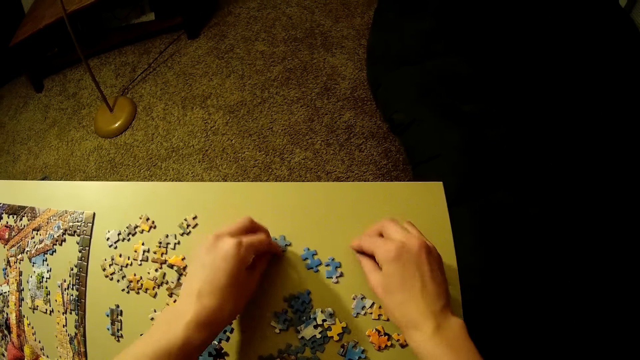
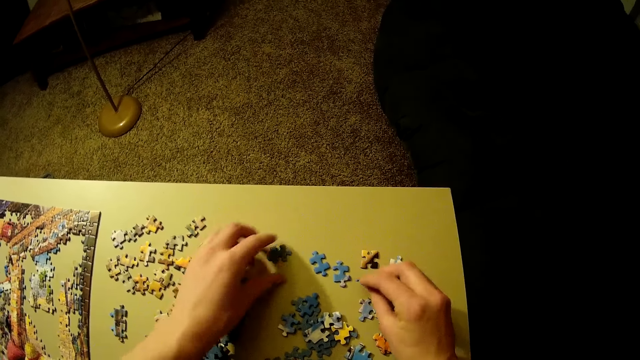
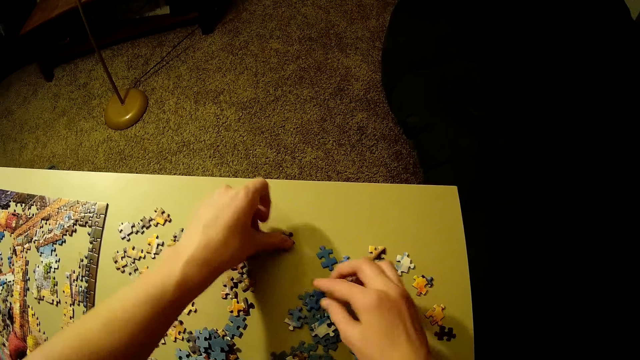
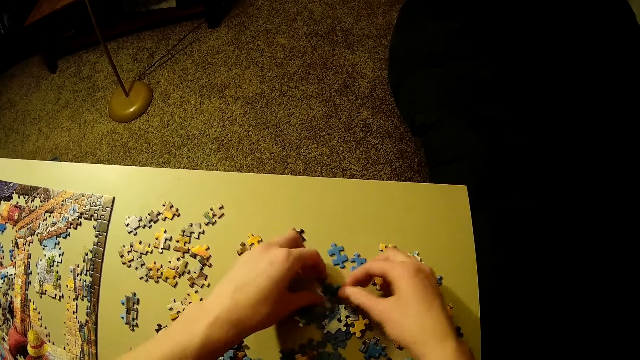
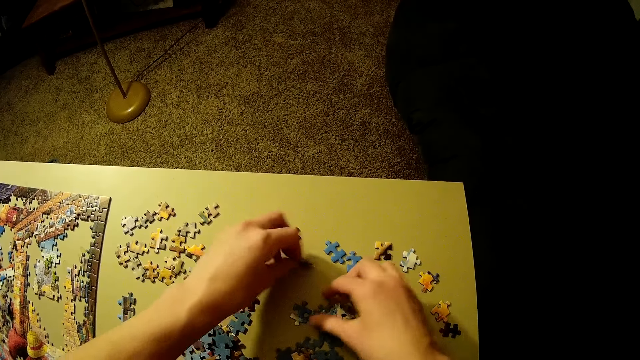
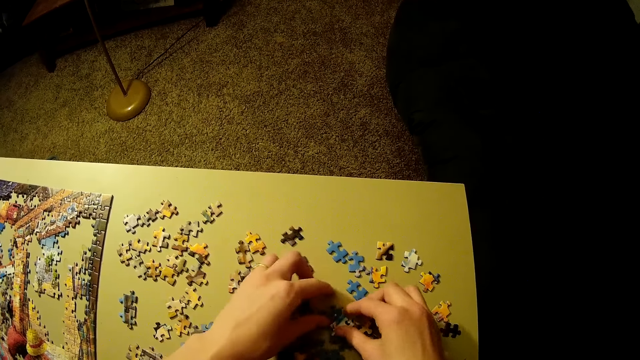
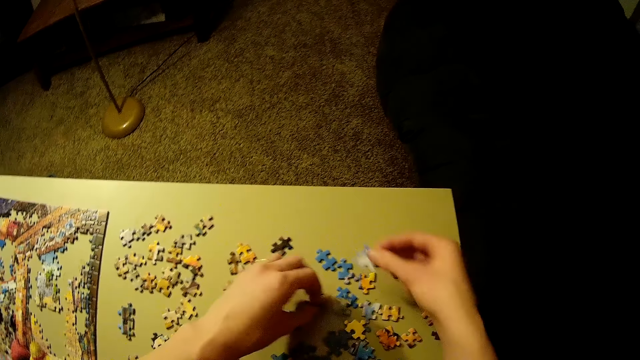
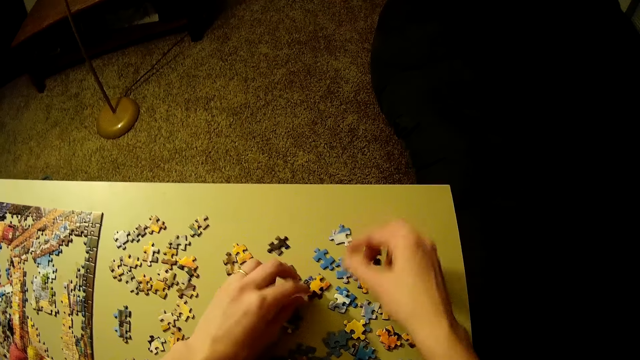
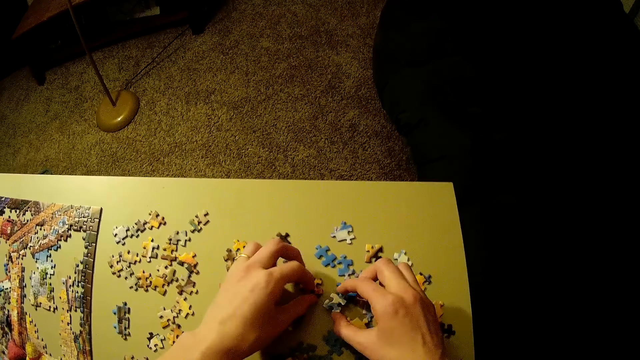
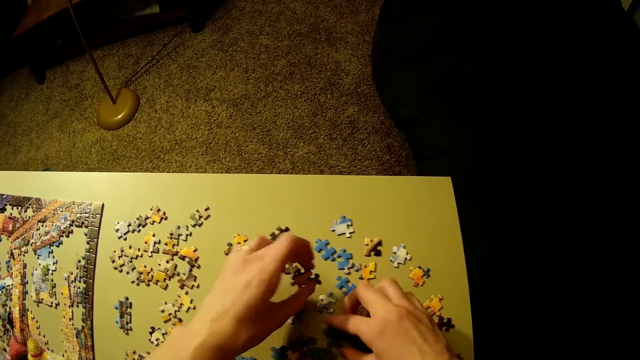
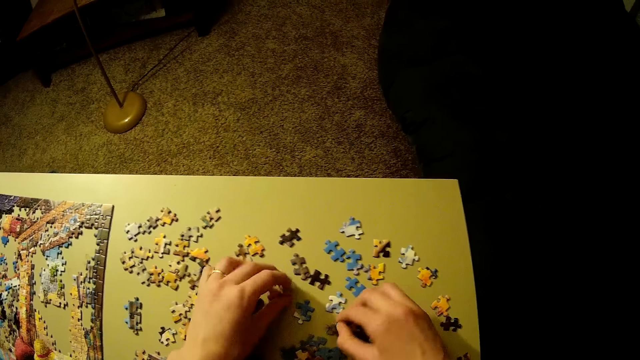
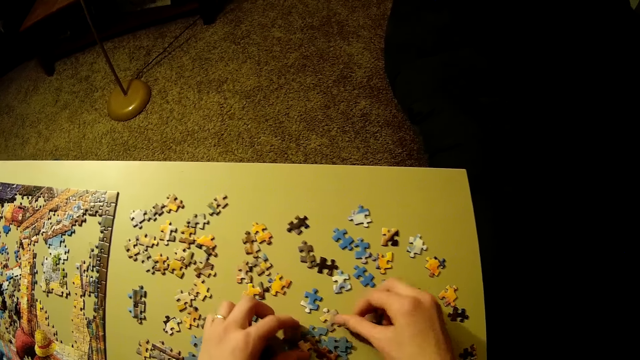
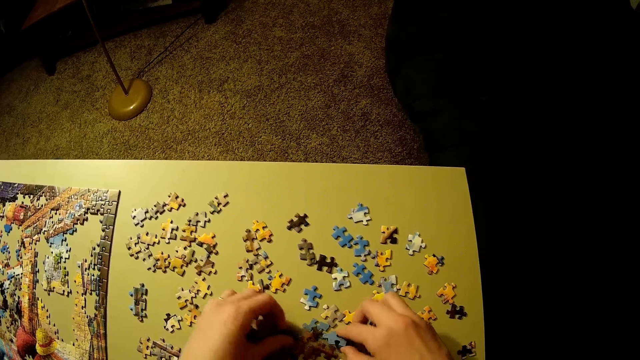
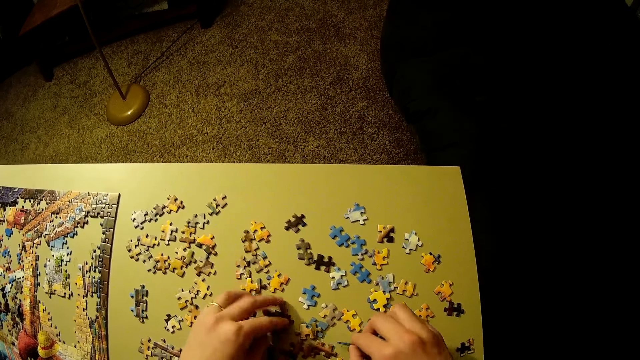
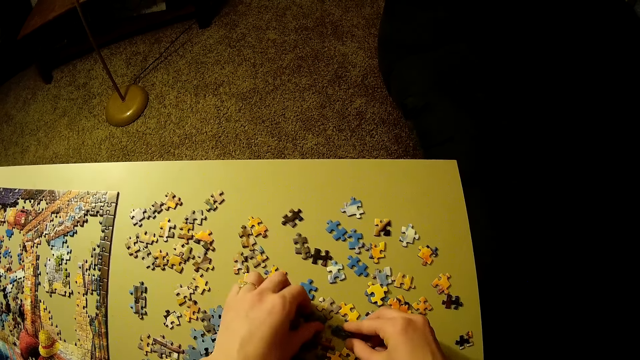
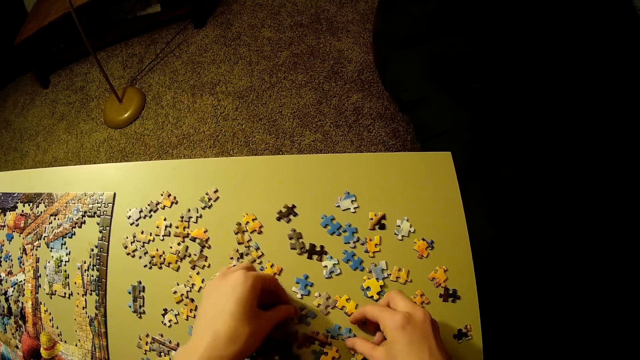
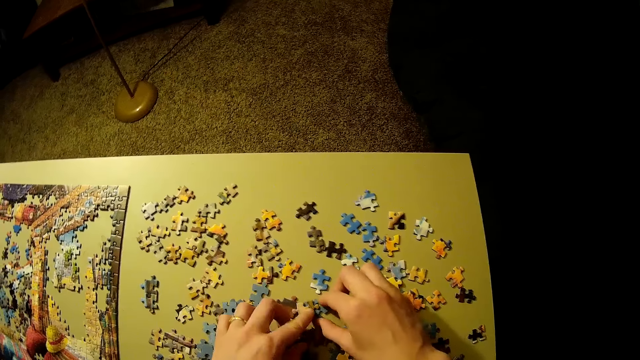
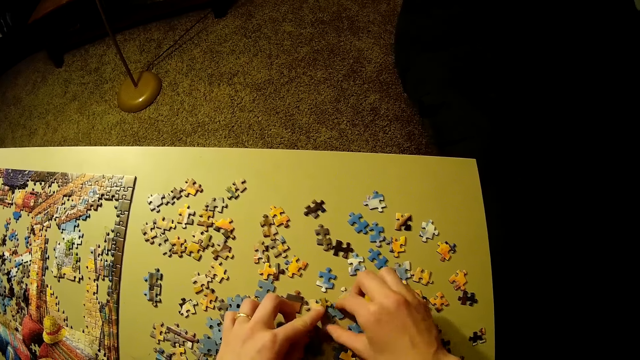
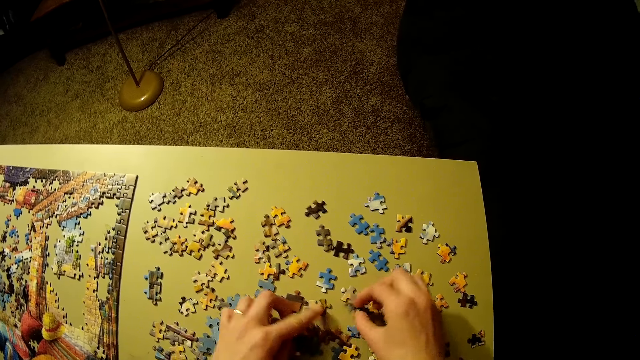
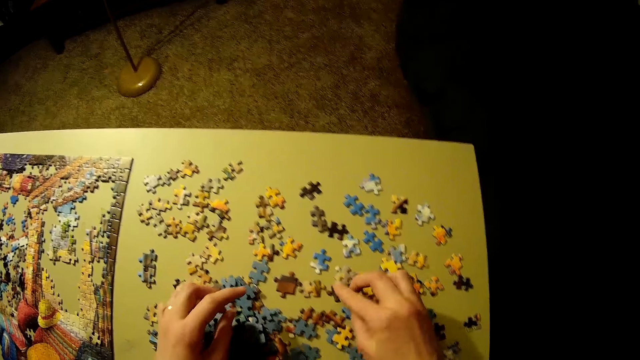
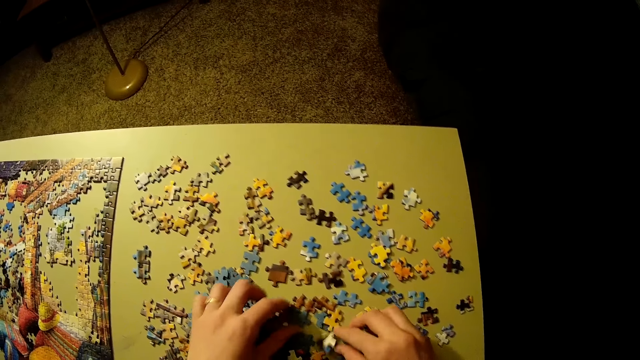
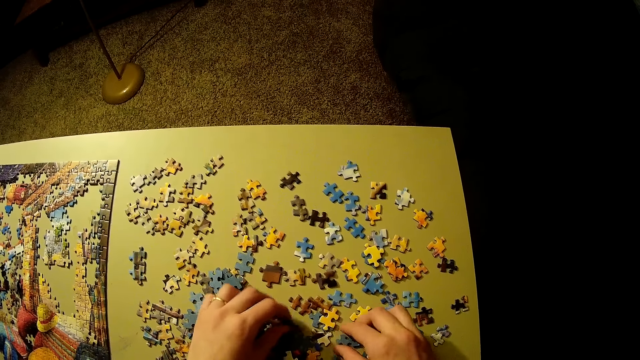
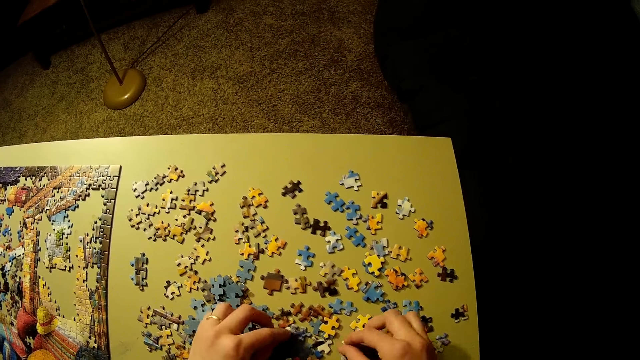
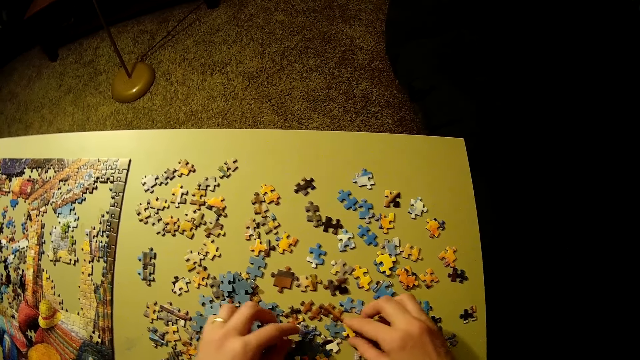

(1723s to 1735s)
The camera wearer puts the puzzle pieces on the table. They move the puzzle pieces on the table.

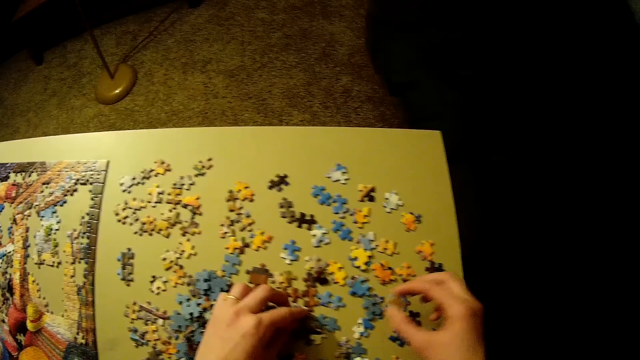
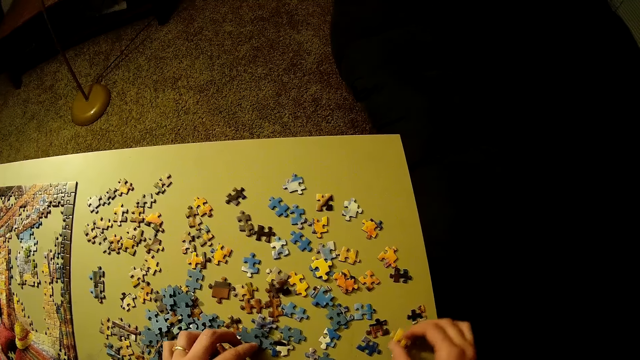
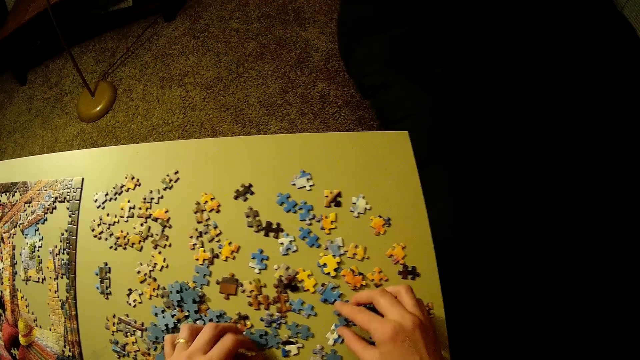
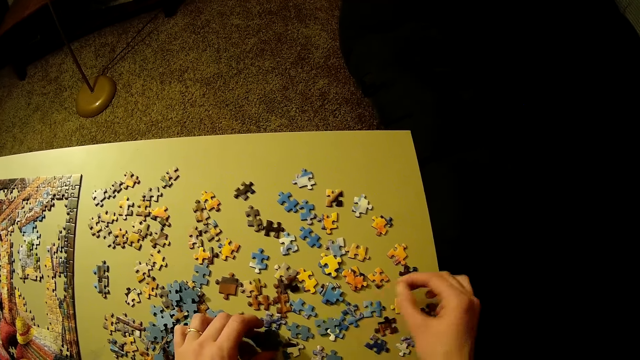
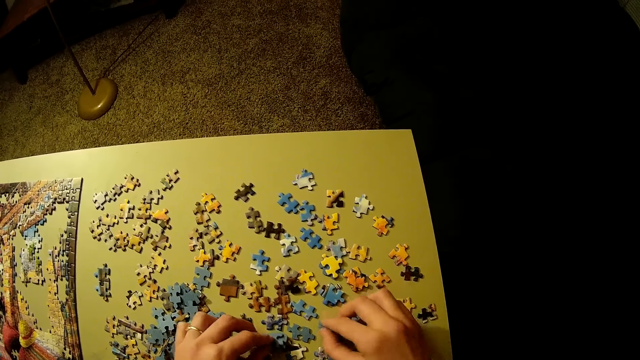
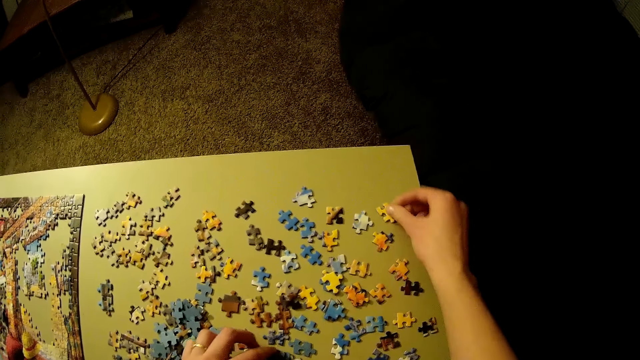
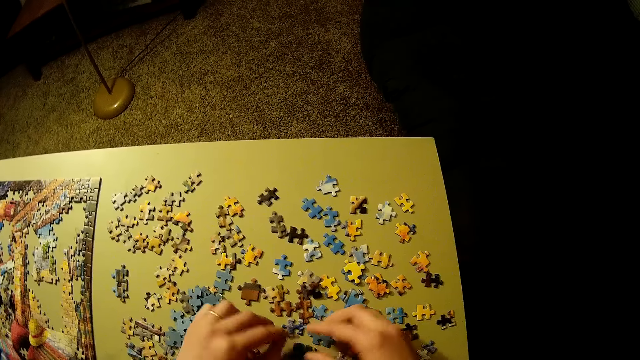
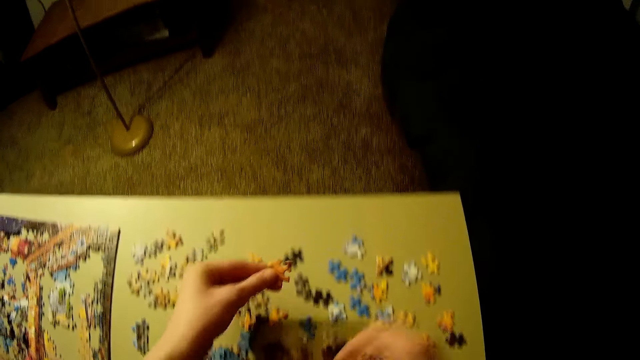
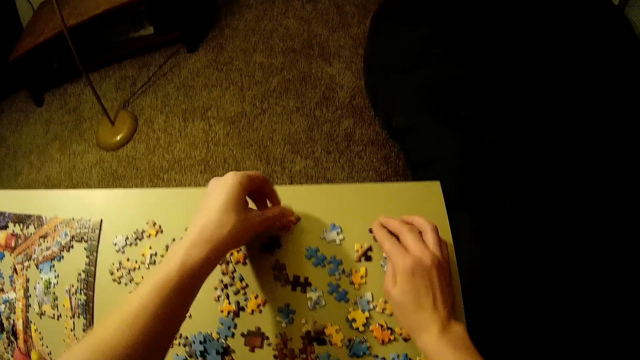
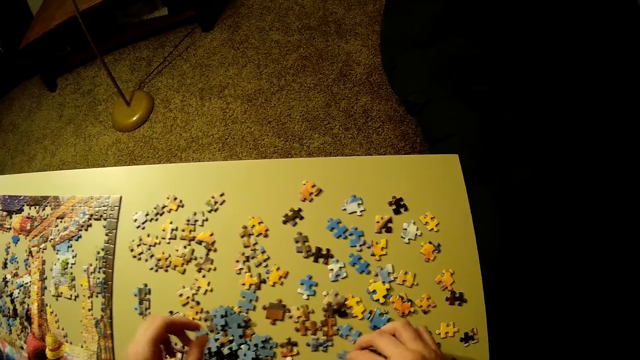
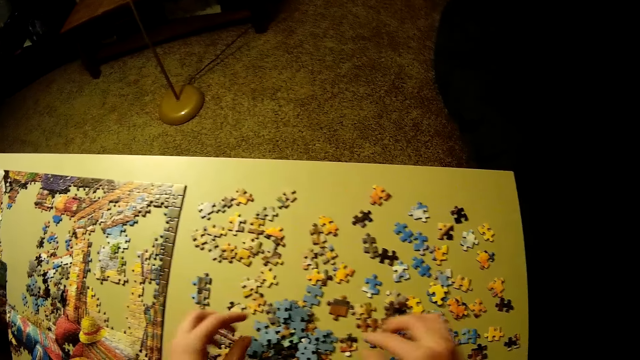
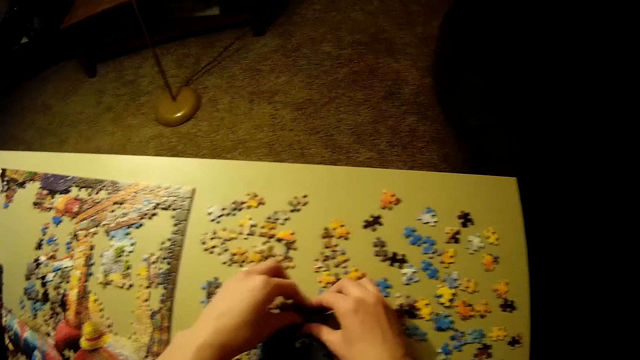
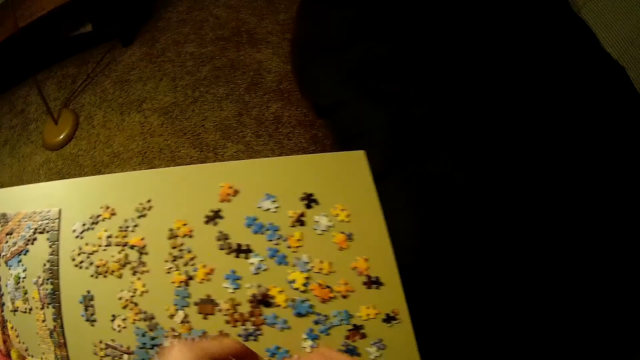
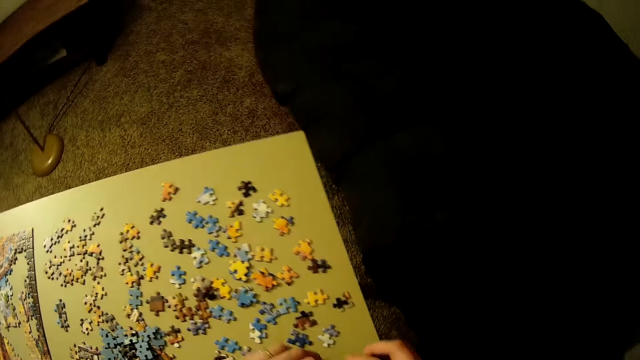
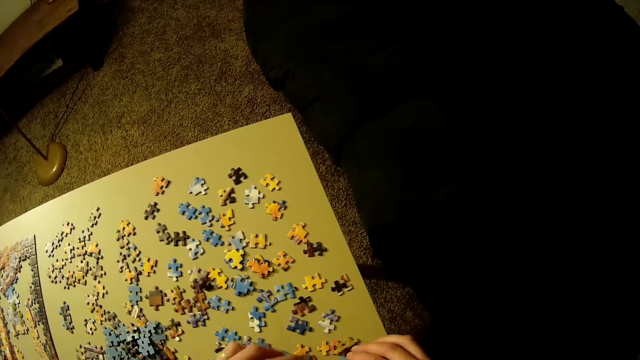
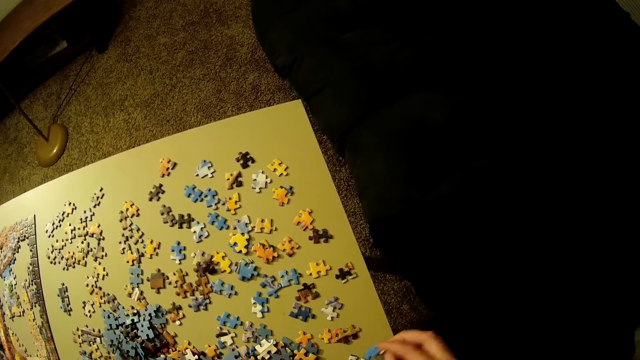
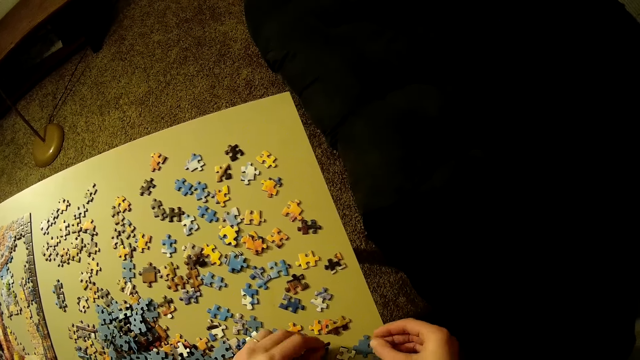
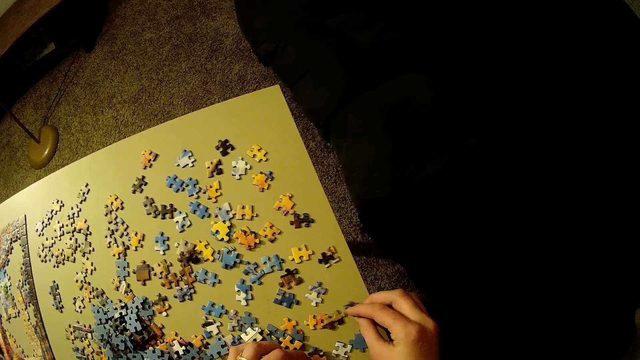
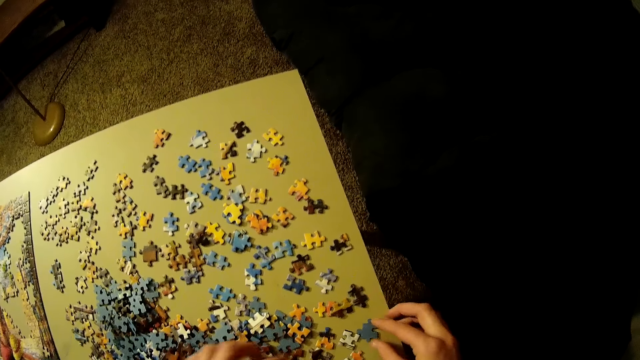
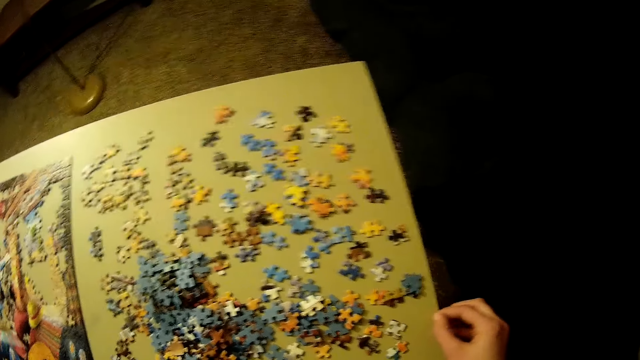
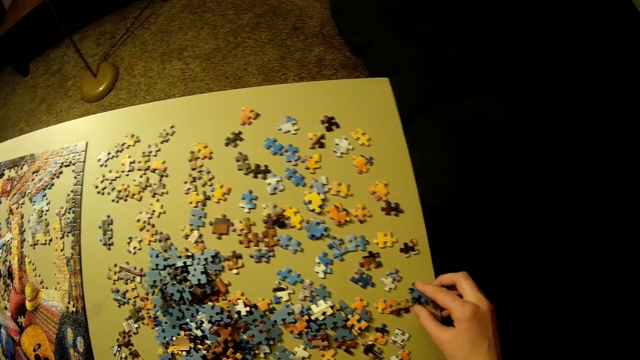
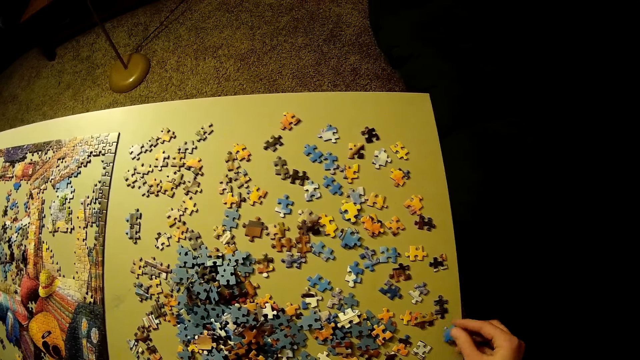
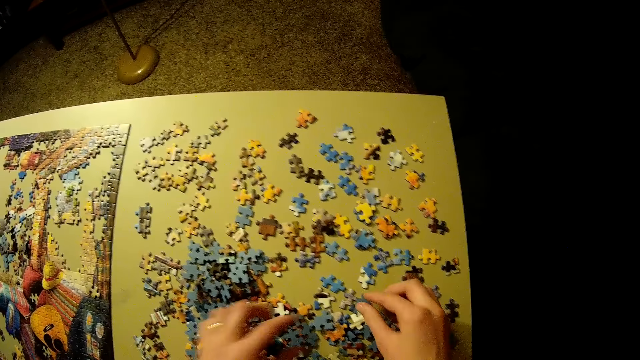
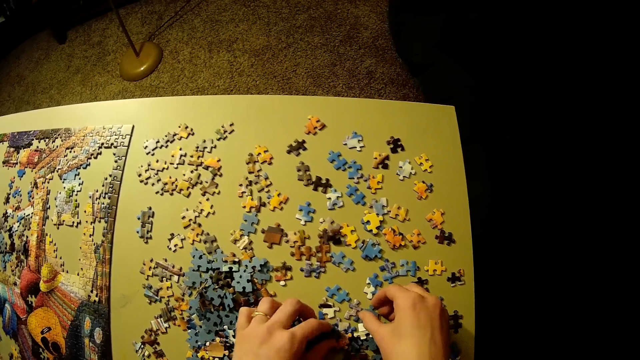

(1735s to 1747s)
The camera wearer picks the puzzle pieces. They put the puzzle pieces on the table. They pick the puzzle pieces. They put the puzzle pieces on the table.
